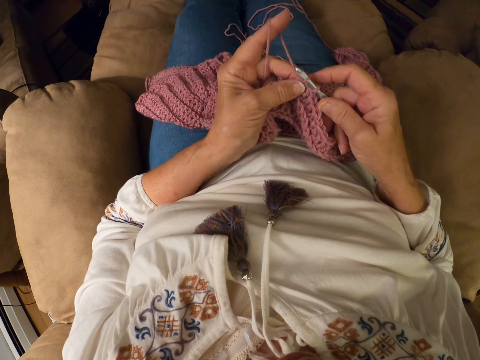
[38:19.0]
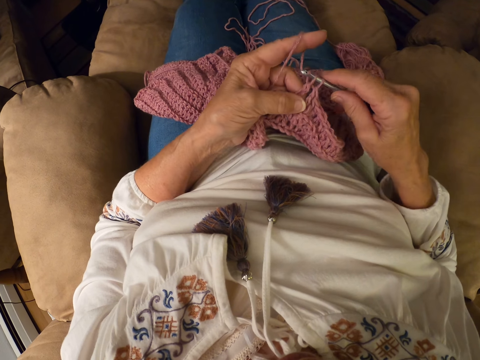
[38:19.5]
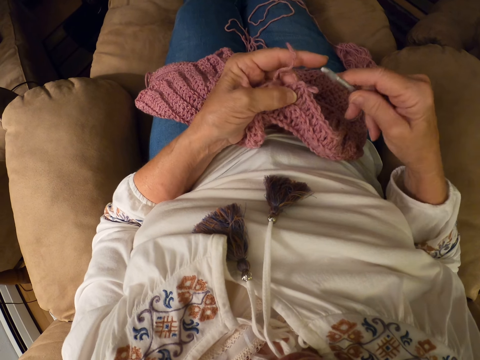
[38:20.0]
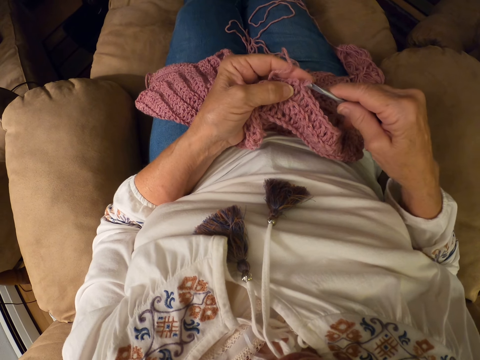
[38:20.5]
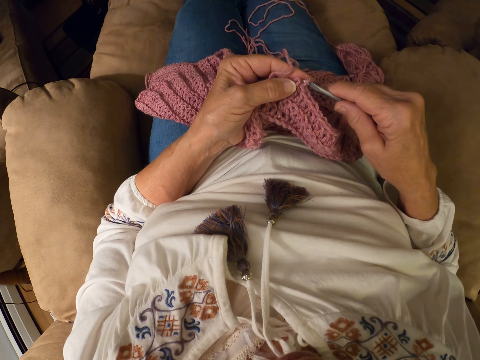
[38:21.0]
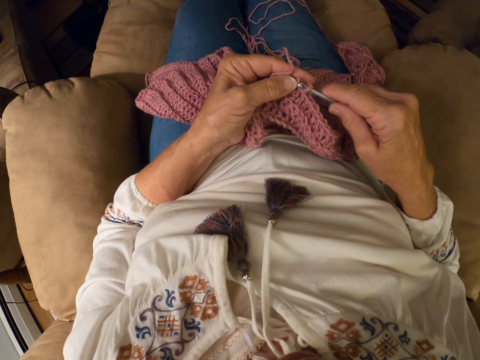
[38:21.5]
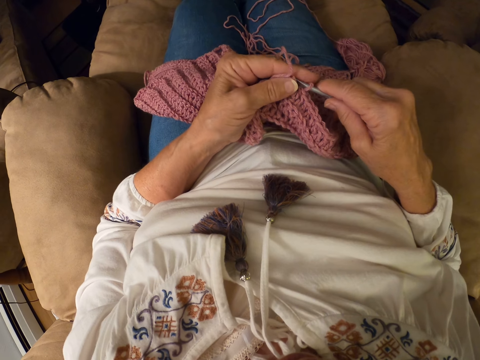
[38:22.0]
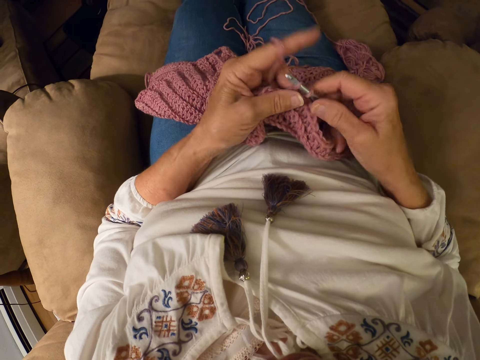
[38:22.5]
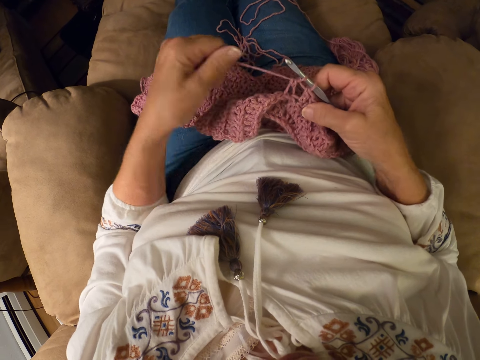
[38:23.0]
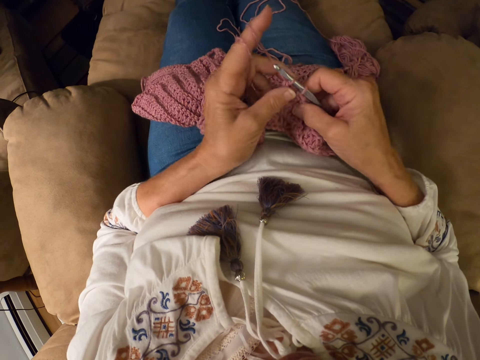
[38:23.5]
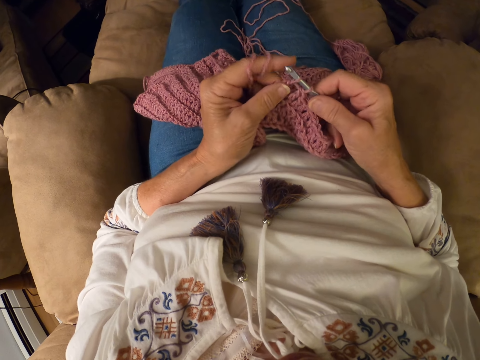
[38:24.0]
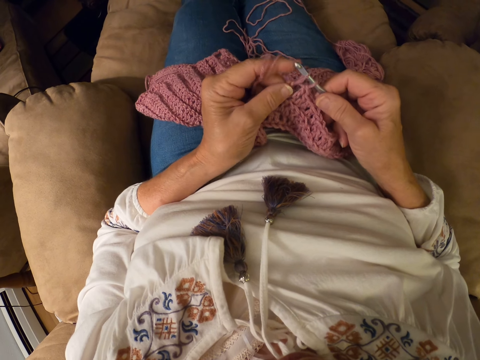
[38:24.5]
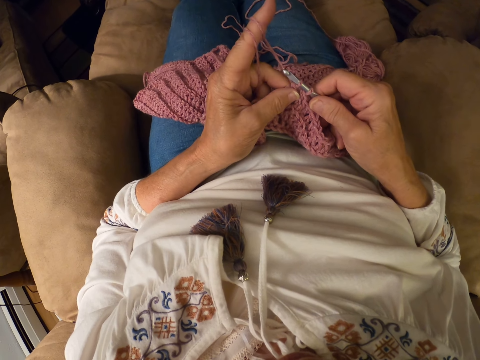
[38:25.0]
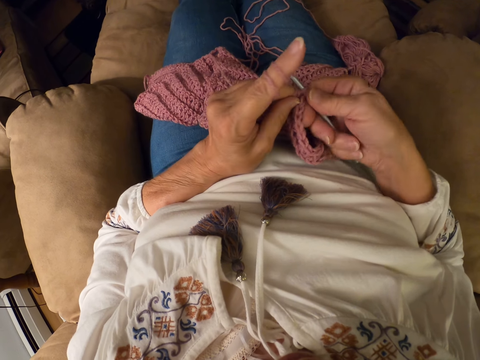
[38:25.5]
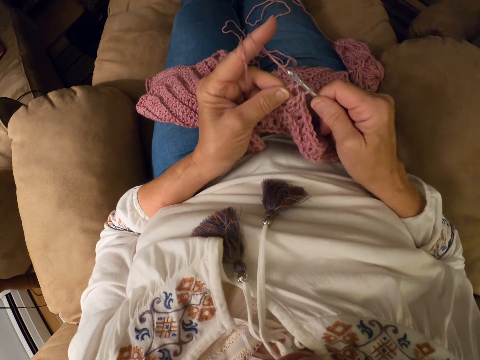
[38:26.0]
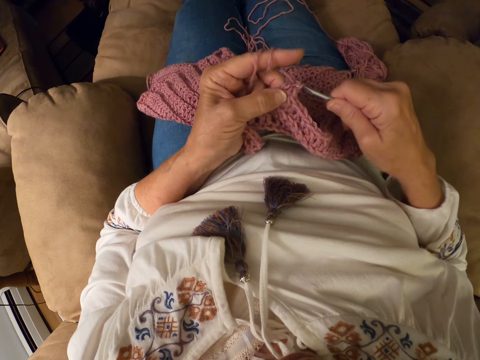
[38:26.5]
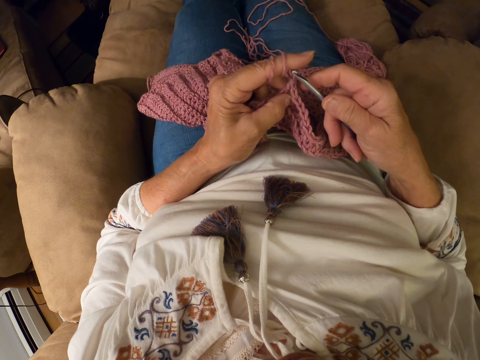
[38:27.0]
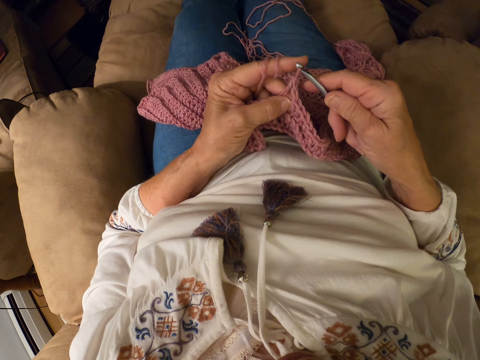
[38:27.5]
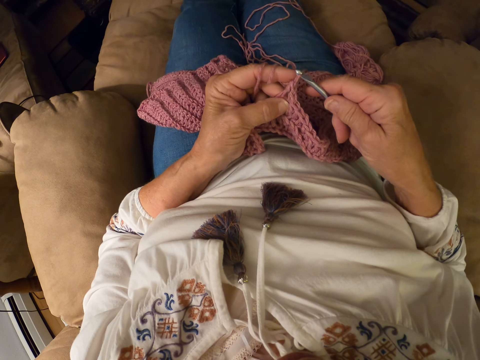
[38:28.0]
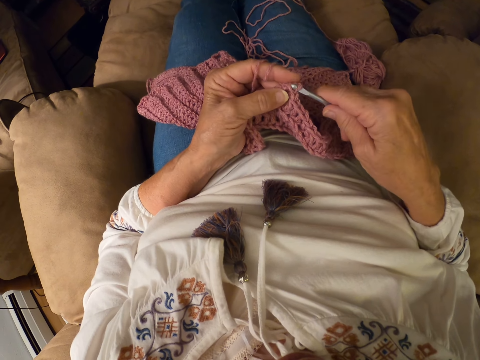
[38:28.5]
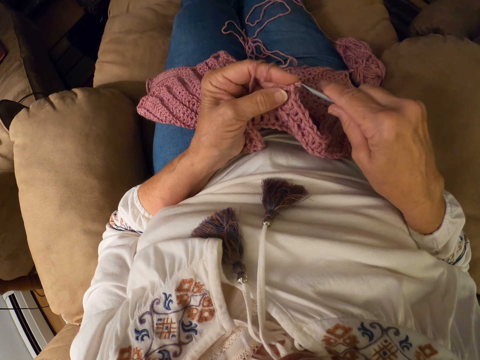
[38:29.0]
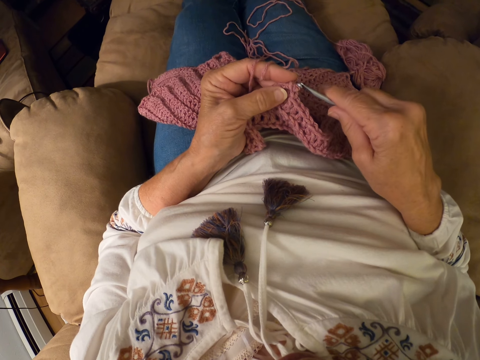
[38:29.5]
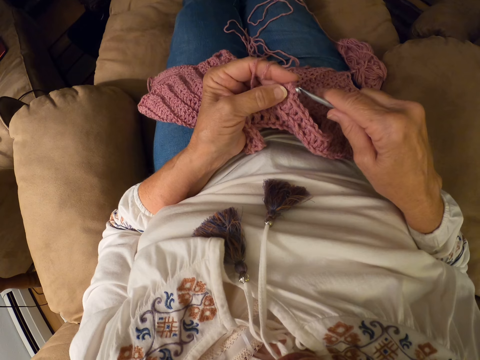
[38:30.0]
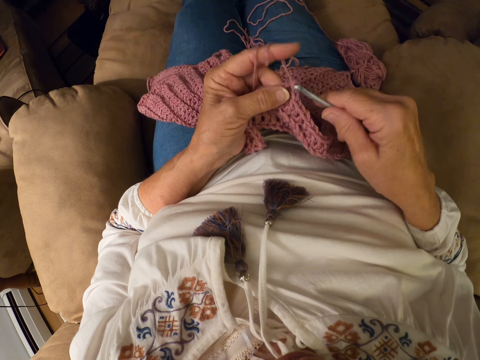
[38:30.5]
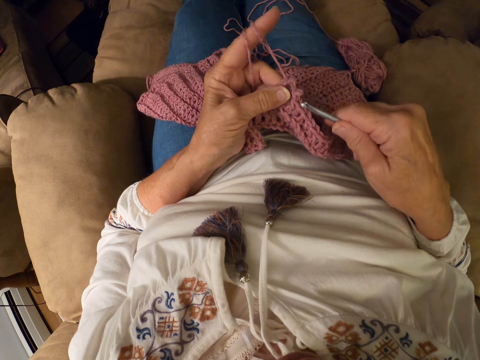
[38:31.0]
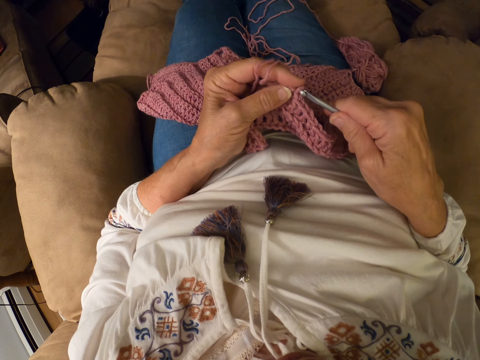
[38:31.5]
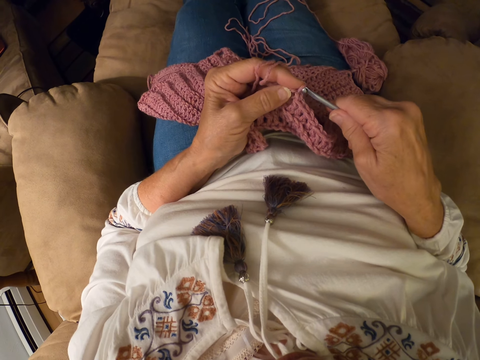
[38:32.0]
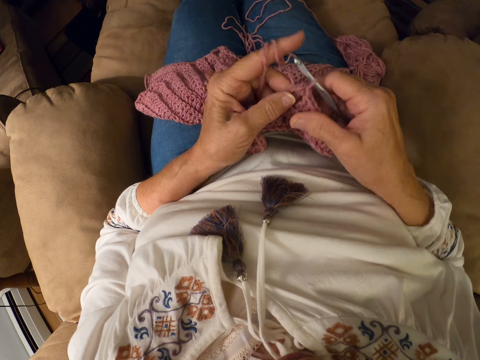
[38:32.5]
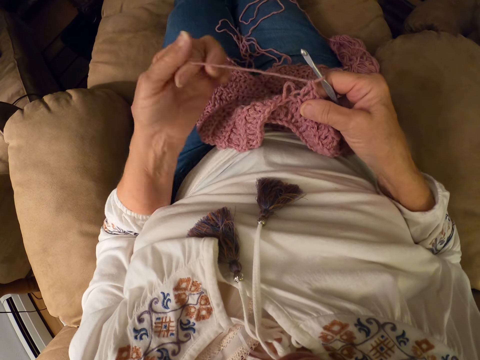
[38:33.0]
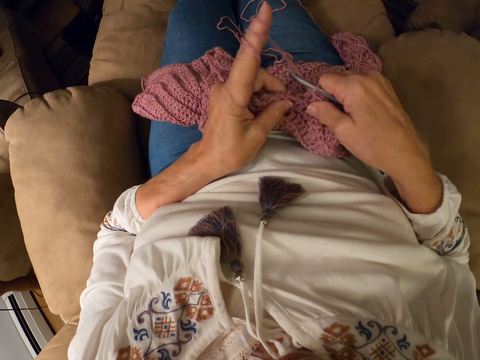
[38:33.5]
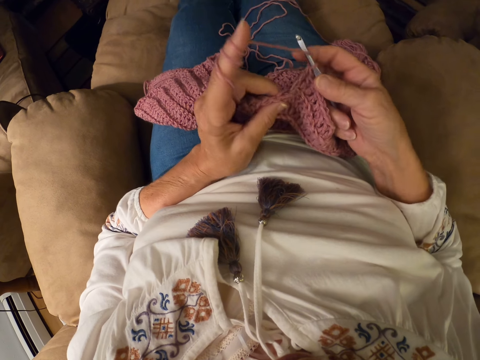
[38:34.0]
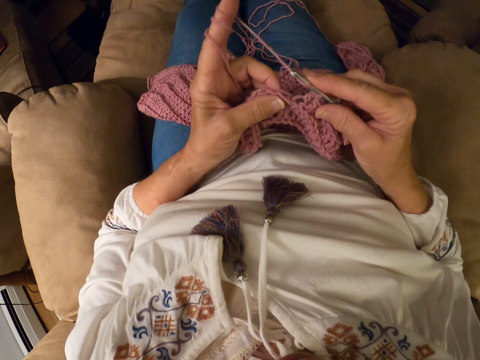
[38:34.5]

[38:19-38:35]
The camera wearer pierces the sweater fabric with the crochet hook. They roll the yarn with her left index finger. They crochet the yarn with the crochet hook. They lift his finger from the sweater fabric. They pierce the sweater fabric with the crochet hook and wind the thread on his finger.

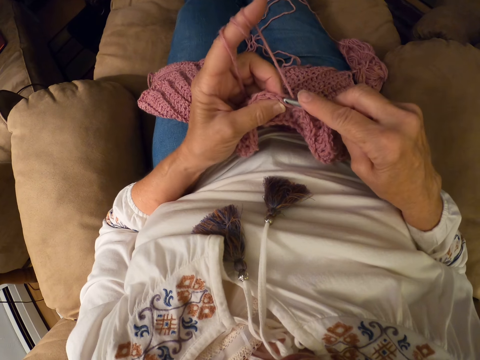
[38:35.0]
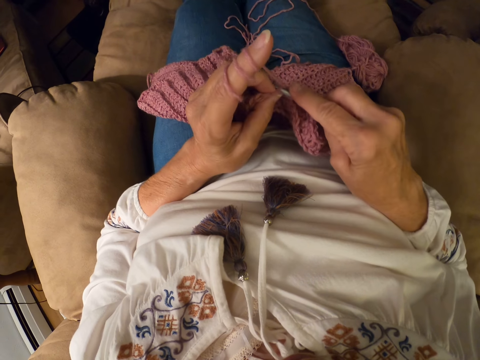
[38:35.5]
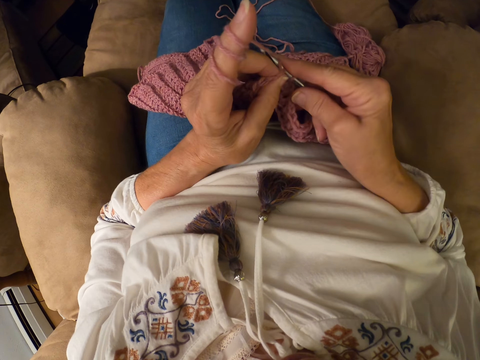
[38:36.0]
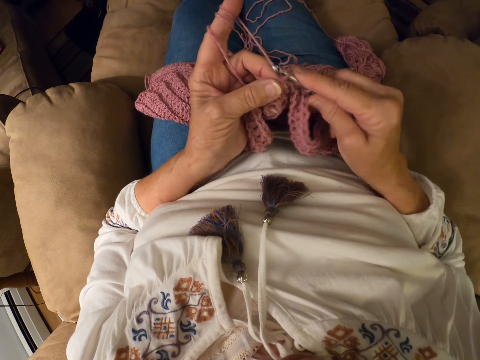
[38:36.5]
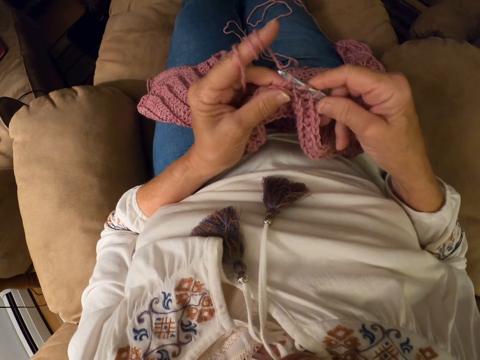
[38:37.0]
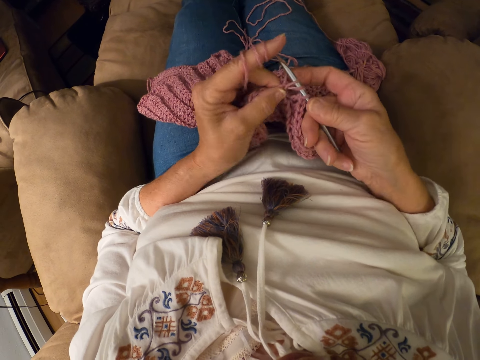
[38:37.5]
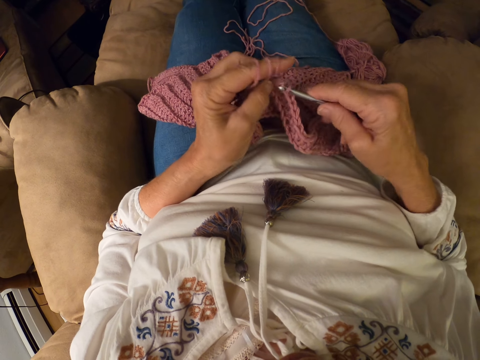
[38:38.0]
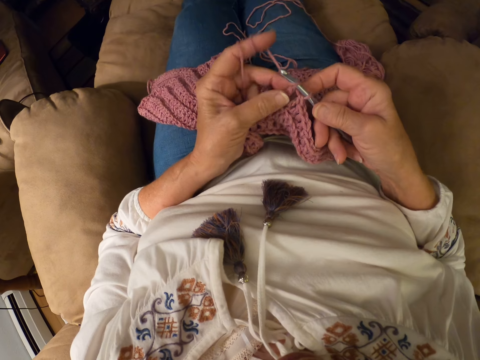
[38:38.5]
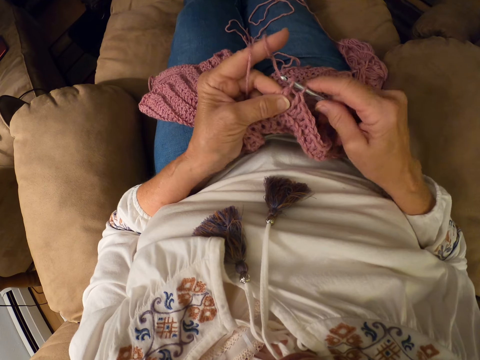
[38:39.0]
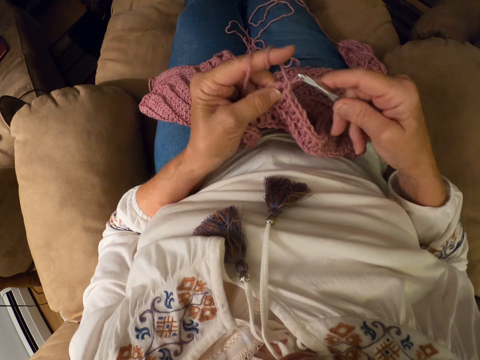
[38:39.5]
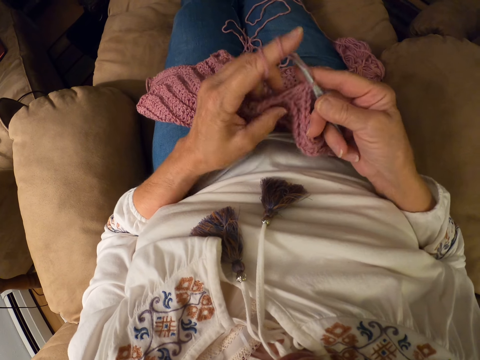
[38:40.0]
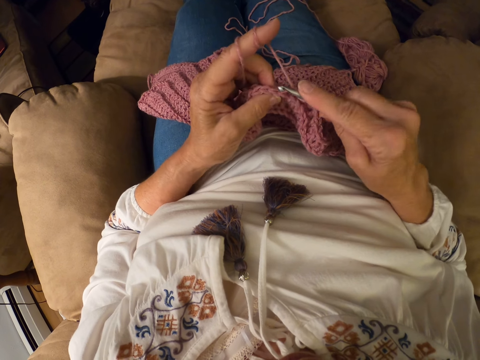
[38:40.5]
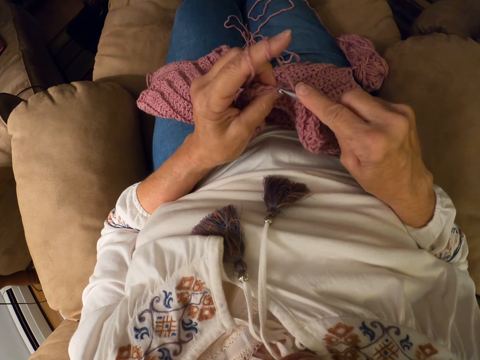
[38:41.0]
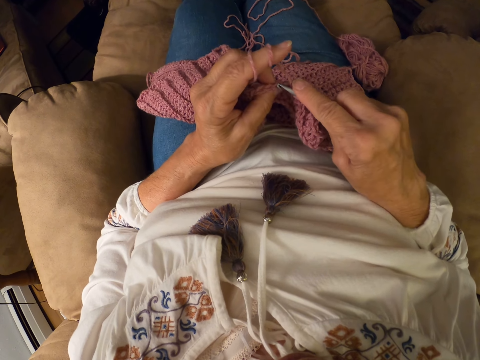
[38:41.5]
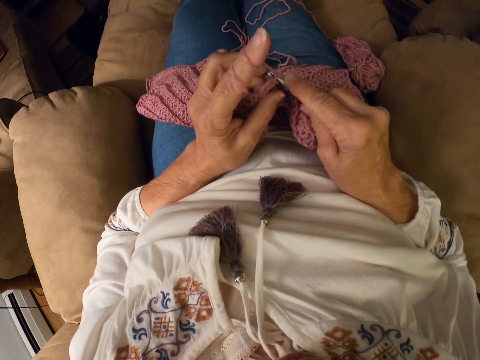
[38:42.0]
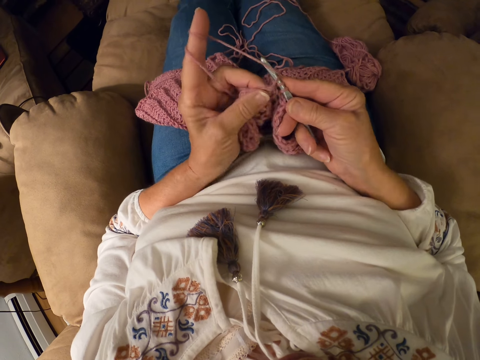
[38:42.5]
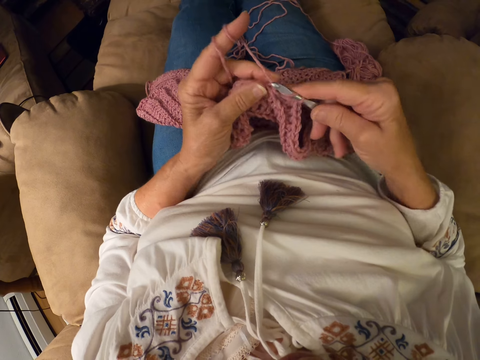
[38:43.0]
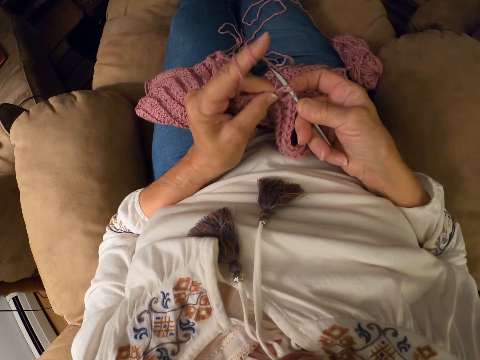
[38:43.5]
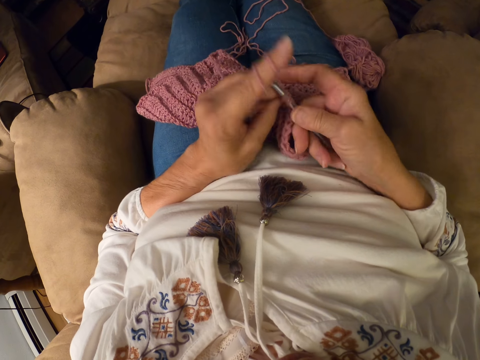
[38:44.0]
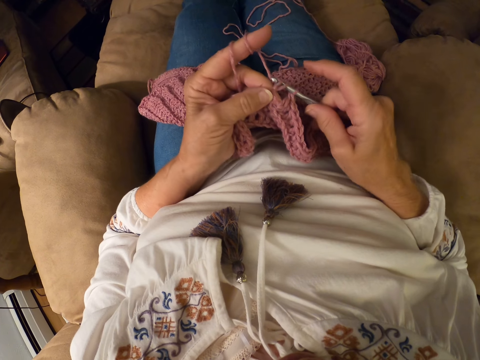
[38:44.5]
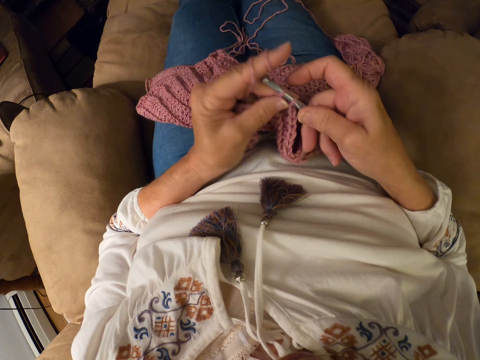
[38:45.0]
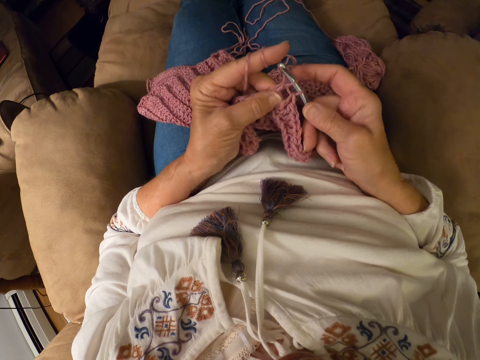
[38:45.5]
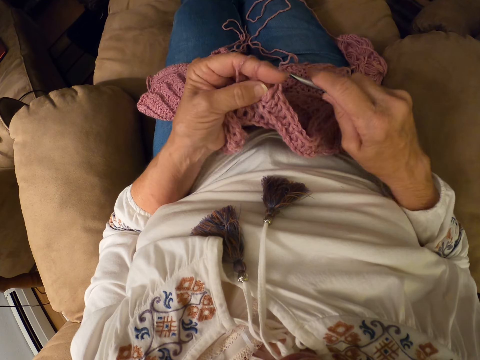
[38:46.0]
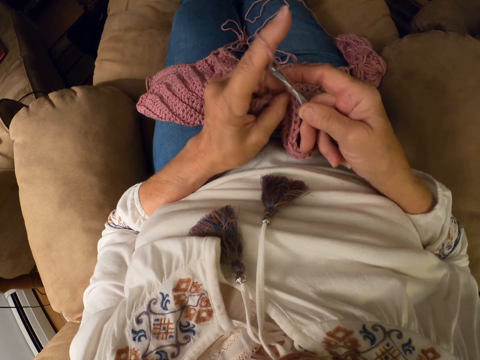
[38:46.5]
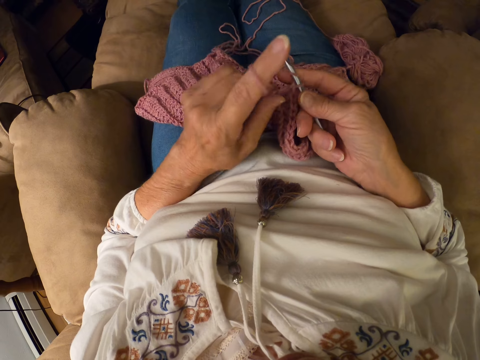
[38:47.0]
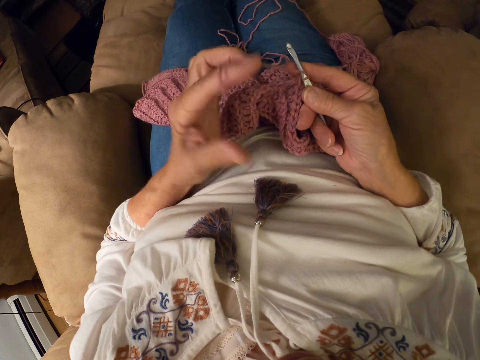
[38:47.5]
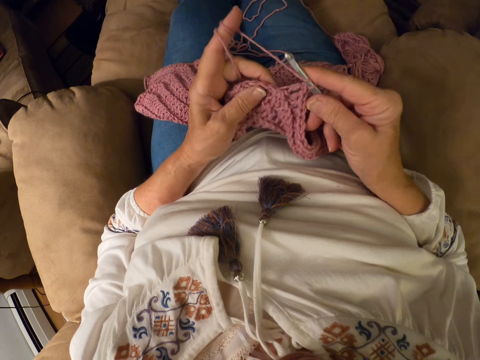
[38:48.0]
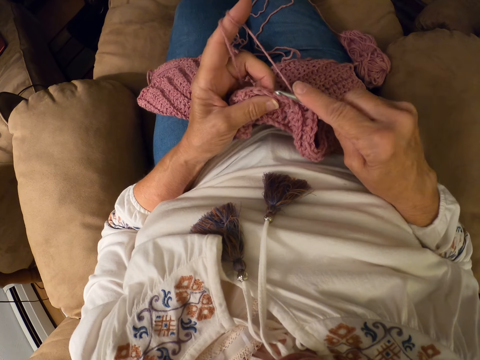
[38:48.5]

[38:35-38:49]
The camera wearer knits the sweater fabric. She rolls the yarn with her left index finger.
